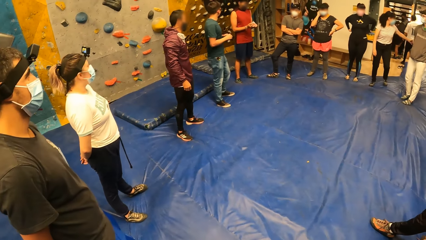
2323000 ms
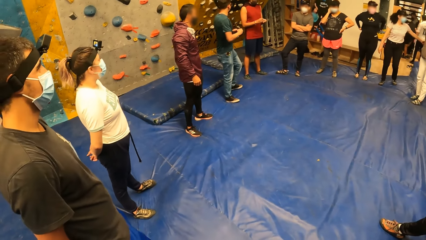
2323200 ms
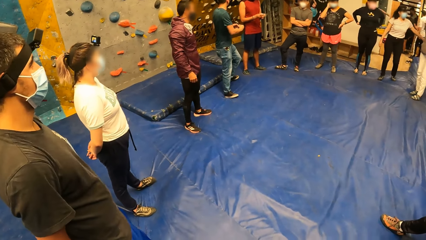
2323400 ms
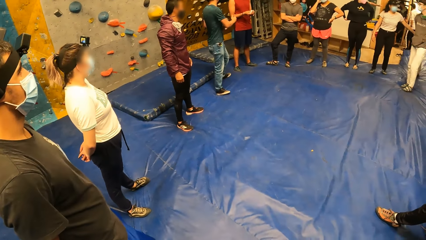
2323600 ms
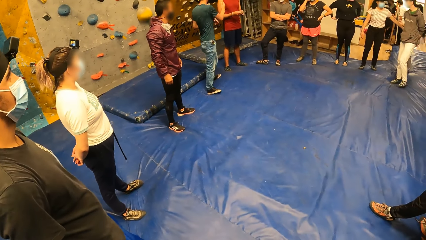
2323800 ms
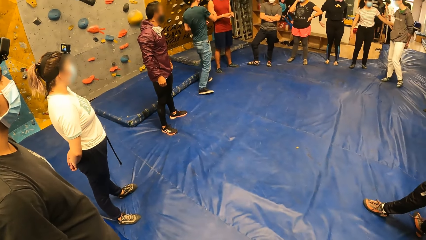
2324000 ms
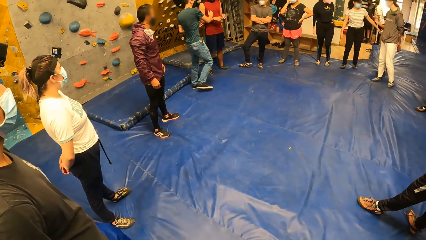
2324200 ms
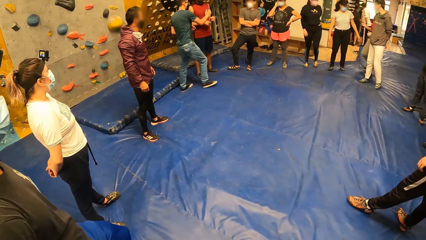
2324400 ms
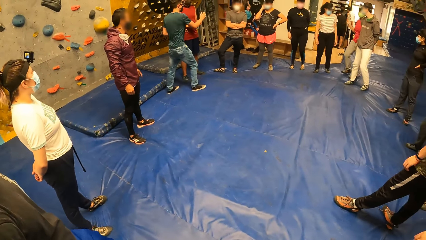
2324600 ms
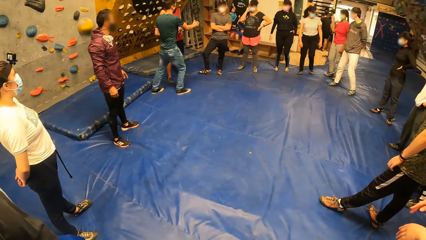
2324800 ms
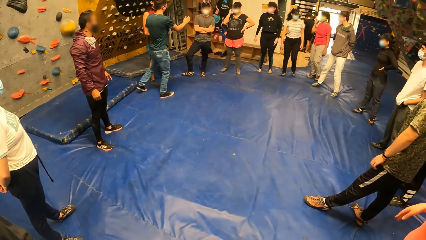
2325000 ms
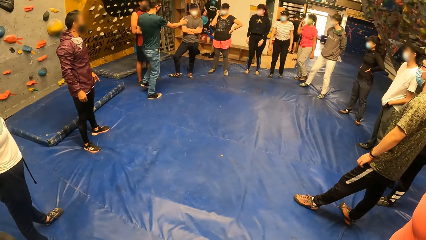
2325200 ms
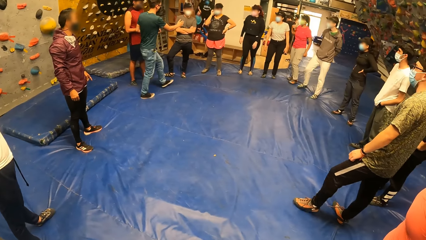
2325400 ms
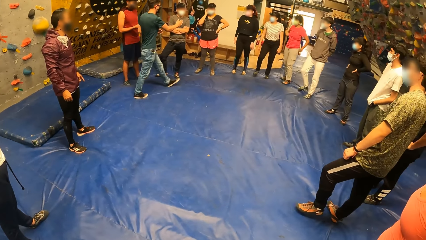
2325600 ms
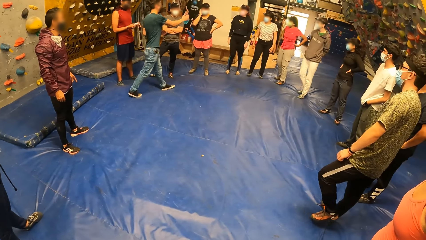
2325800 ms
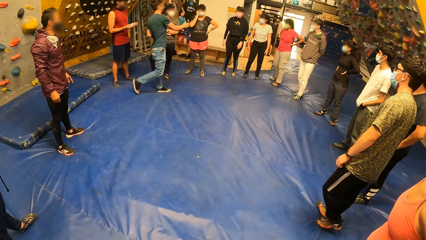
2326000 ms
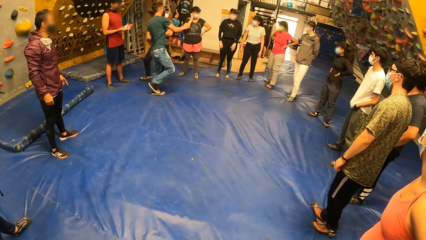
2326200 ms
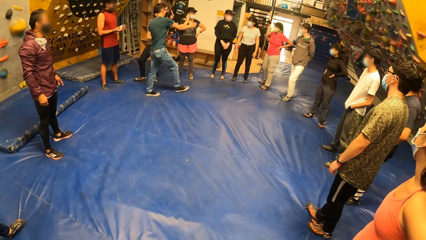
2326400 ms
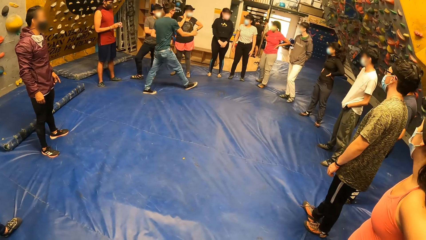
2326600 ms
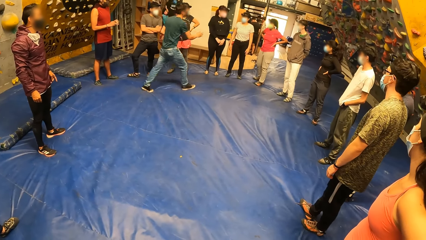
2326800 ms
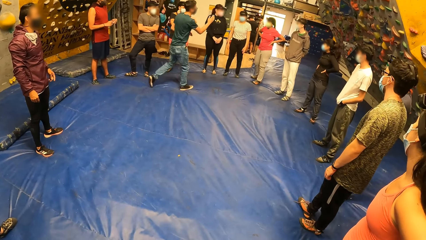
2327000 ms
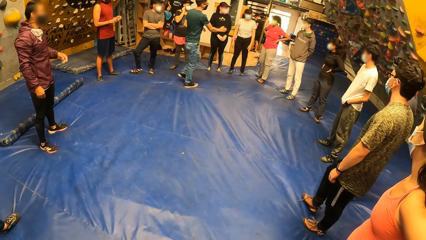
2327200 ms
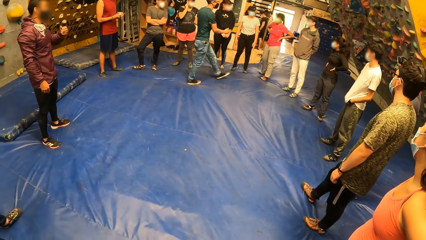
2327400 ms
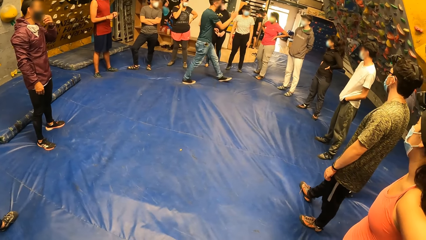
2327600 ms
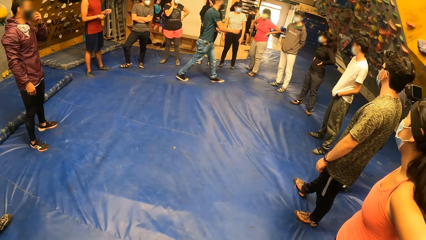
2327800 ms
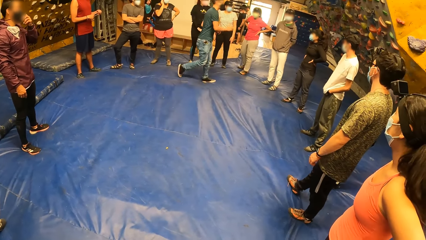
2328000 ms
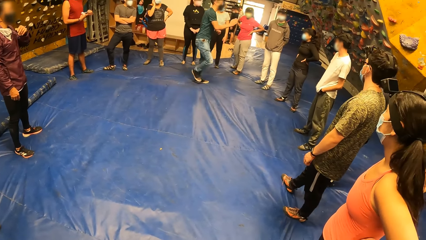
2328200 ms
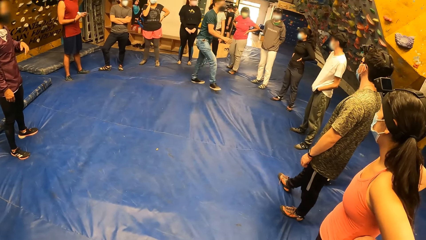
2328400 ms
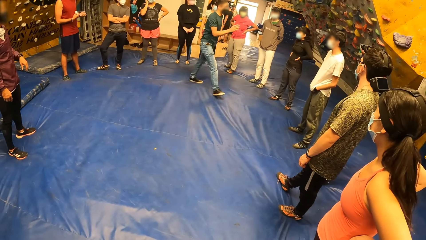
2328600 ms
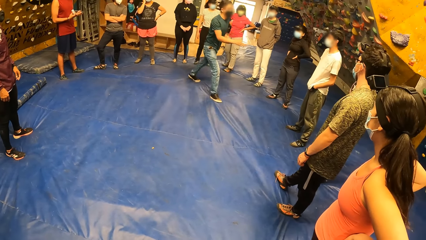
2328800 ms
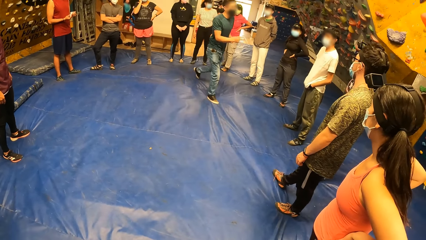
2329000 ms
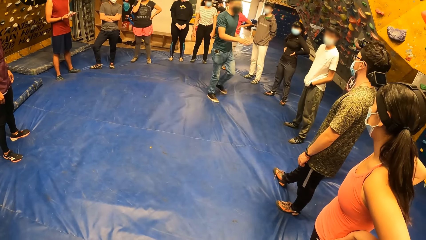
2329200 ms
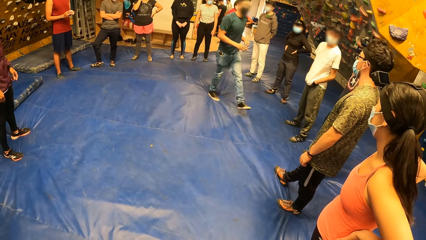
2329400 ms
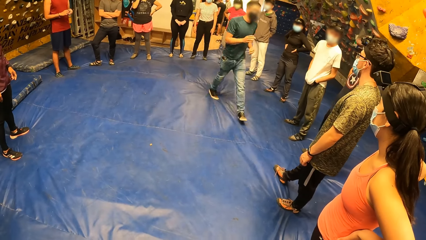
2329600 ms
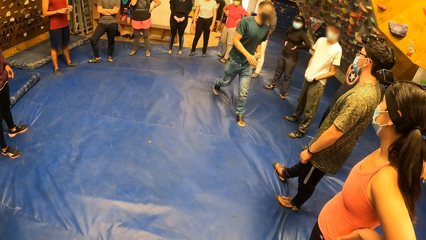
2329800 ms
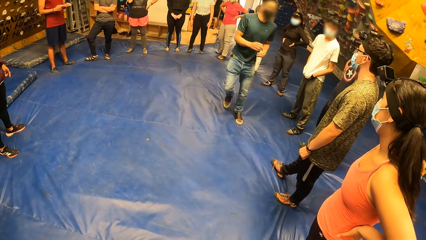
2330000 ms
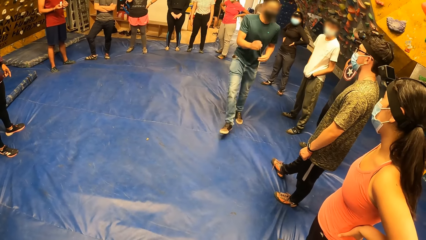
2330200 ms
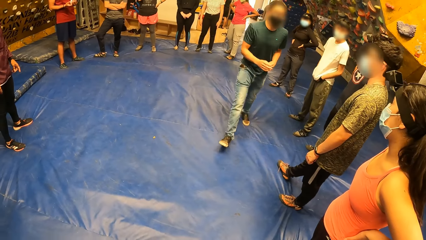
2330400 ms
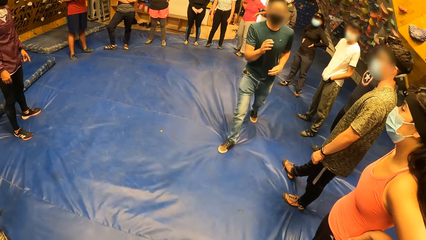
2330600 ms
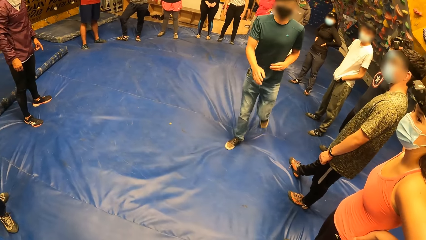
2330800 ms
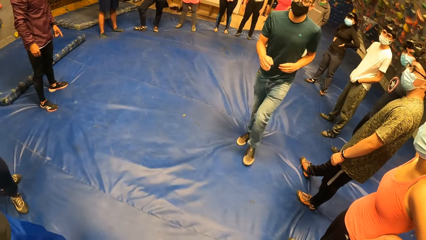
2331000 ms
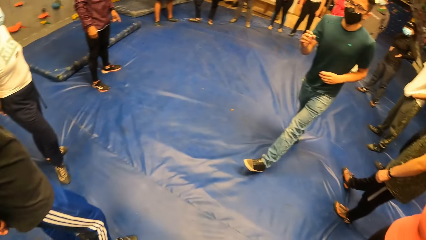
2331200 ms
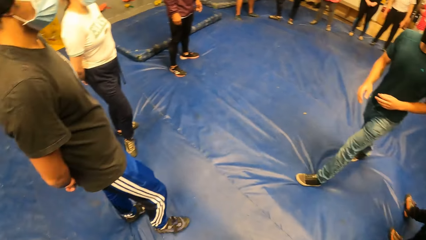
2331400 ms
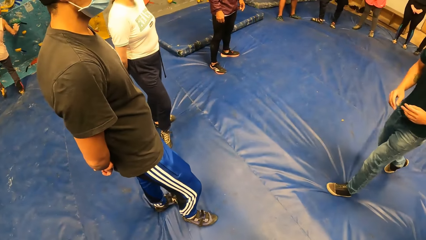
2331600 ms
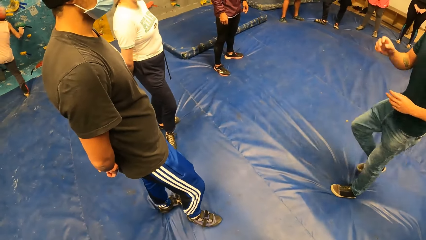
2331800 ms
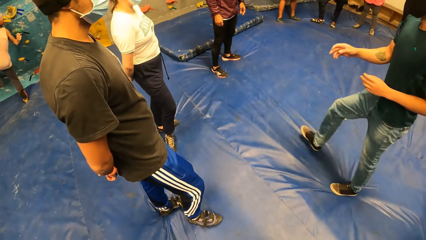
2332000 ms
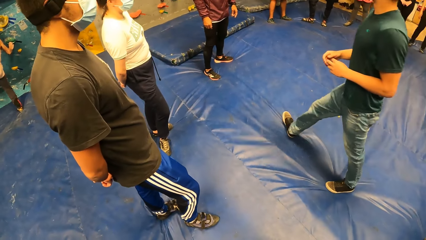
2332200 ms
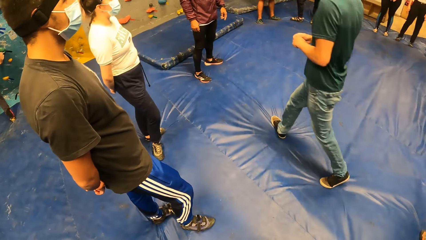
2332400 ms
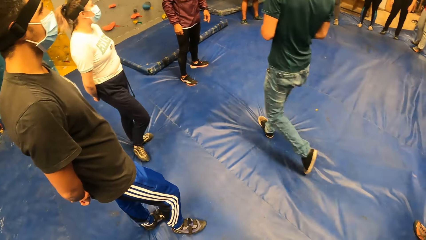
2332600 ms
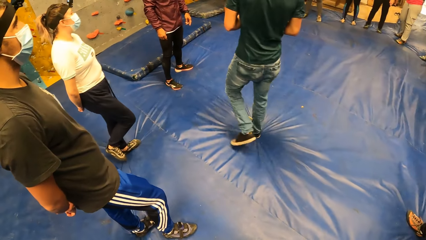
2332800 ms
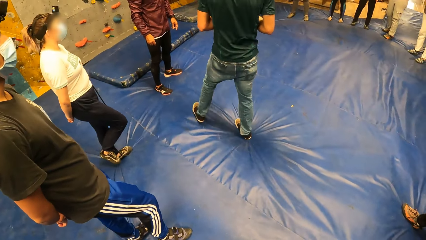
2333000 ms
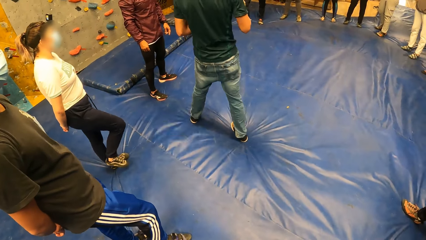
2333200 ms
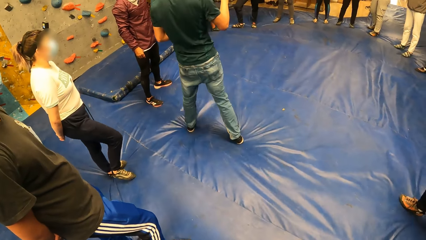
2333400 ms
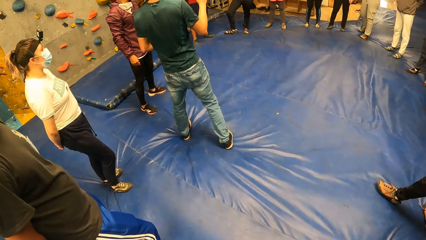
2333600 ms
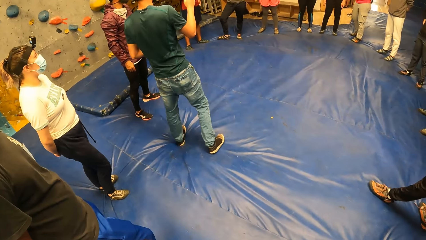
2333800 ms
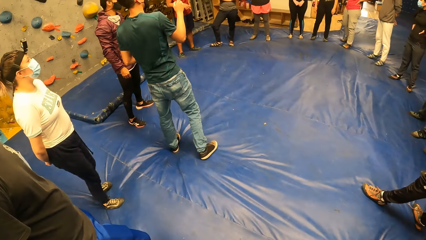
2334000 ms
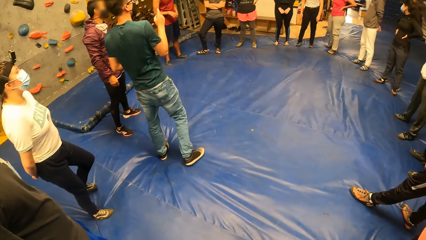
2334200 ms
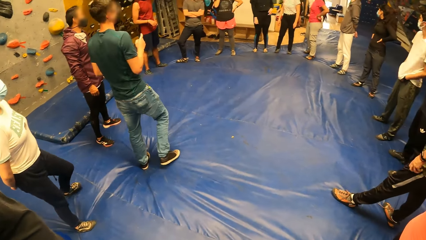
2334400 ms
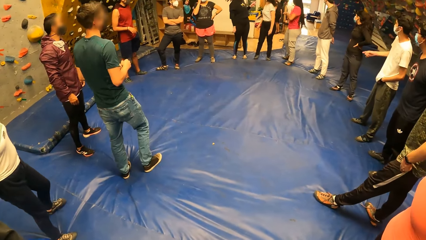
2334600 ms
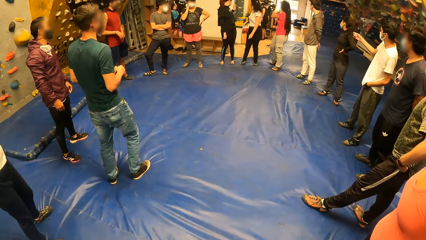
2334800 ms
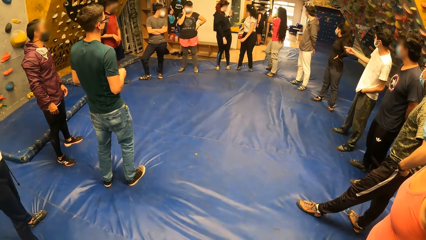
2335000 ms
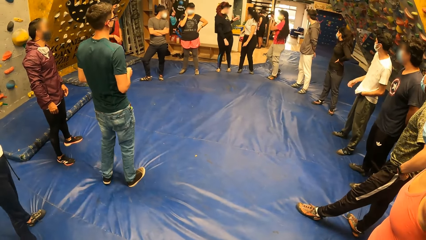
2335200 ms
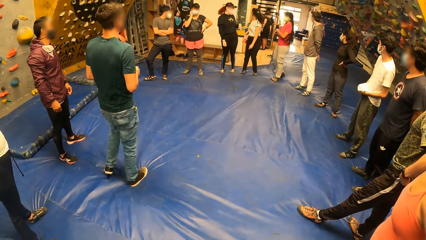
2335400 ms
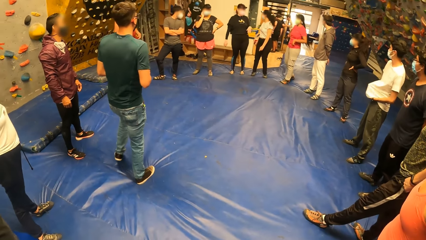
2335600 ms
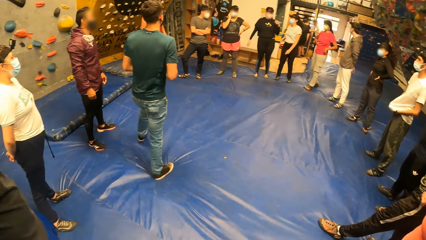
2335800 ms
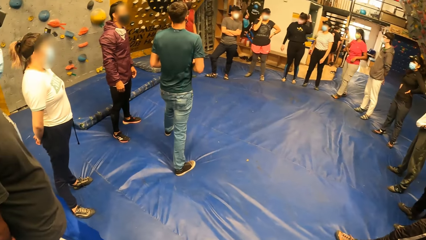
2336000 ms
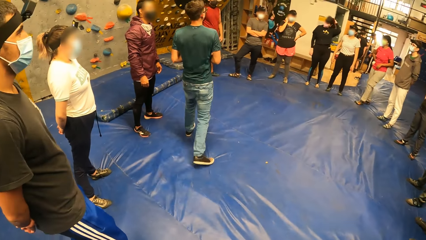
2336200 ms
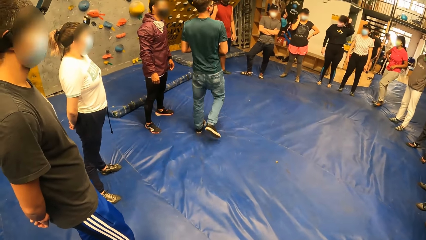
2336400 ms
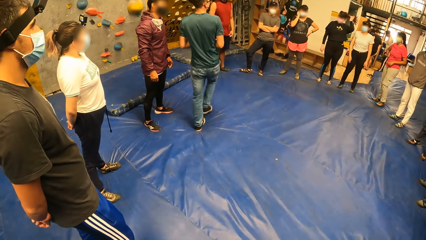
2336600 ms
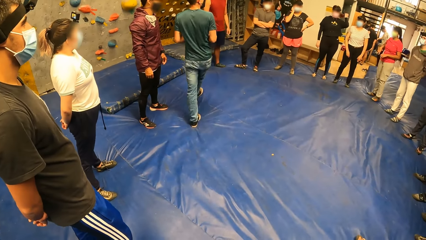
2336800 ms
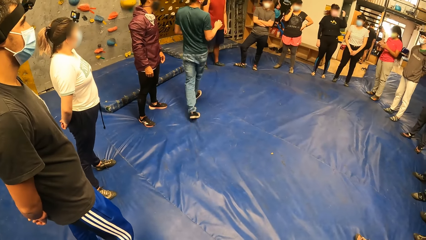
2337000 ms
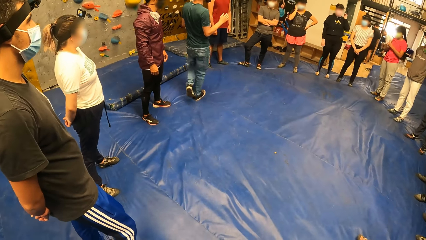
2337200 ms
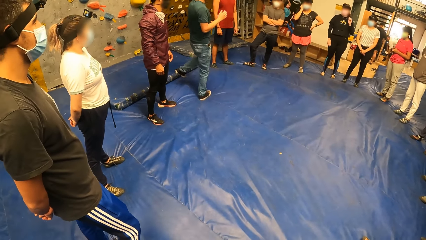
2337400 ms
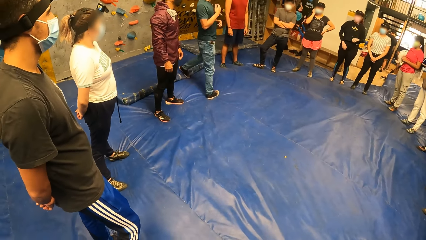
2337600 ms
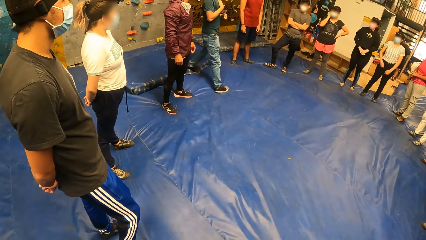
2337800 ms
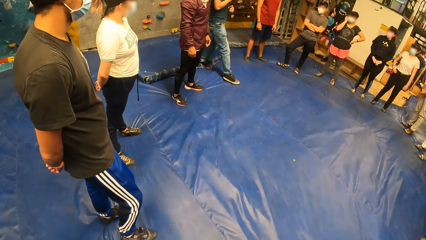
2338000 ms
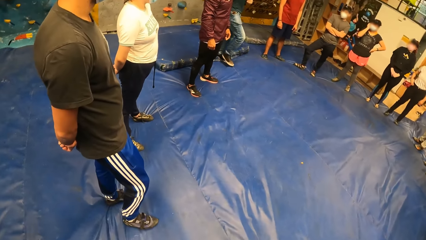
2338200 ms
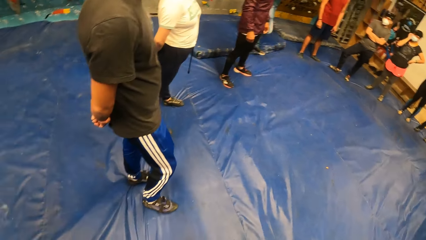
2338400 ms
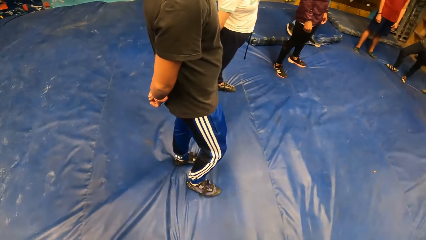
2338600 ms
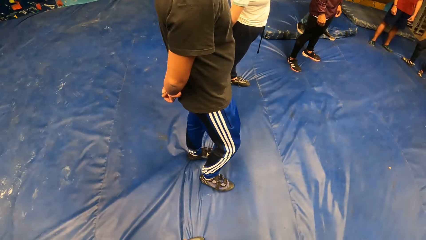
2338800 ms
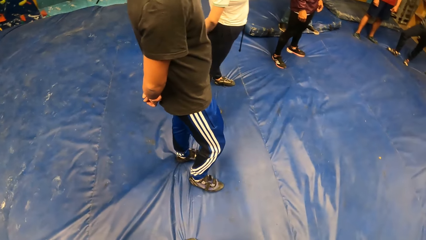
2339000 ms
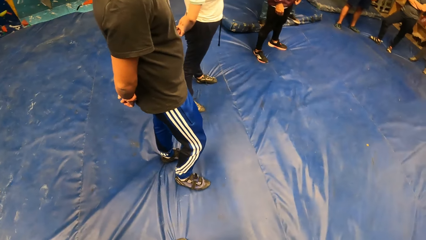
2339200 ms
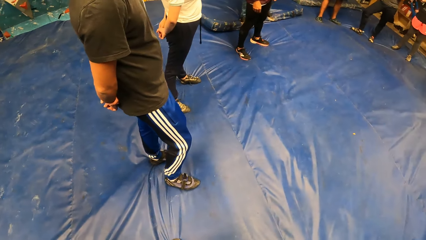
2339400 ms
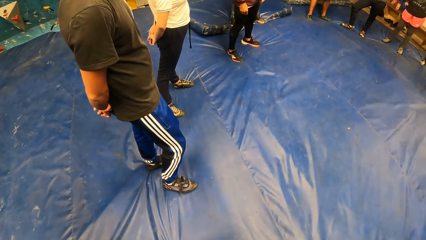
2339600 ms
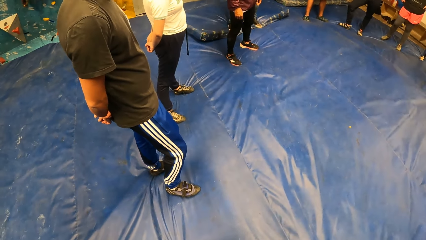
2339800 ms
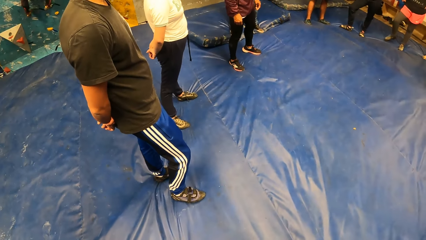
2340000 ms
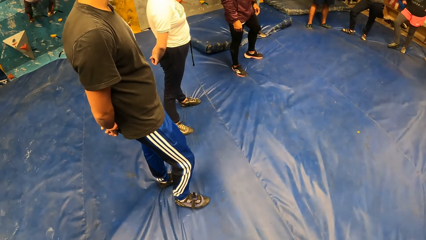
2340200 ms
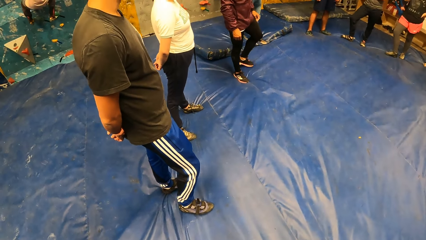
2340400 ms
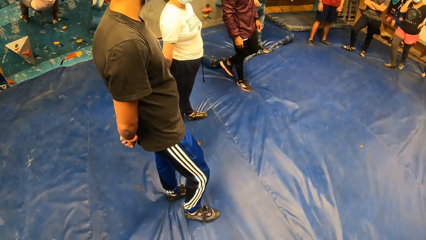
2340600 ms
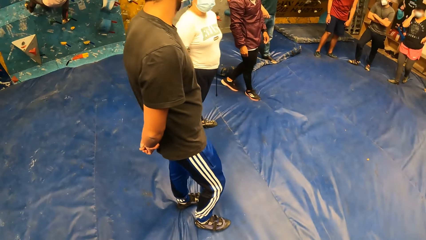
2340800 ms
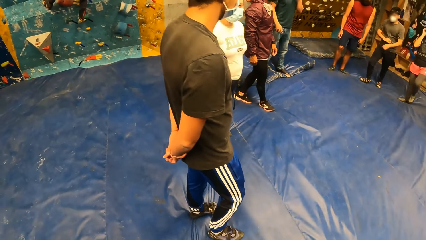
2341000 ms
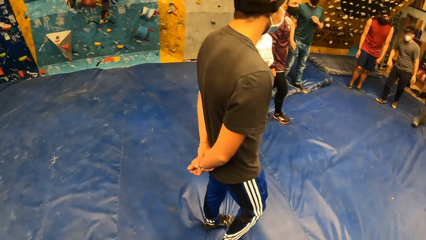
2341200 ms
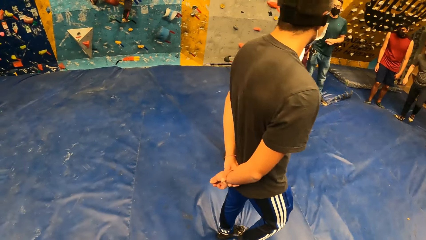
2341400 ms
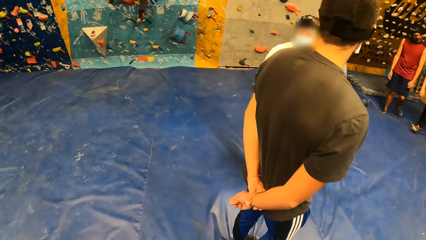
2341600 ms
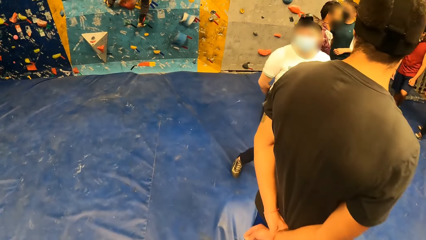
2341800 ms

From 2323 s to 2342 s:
The camera wearer stares around. A man counts people. The man walks around. The man counts.
